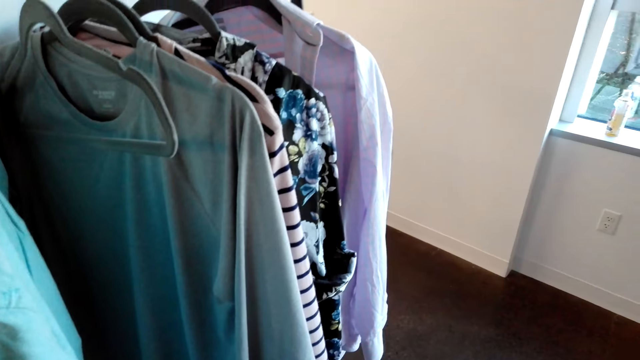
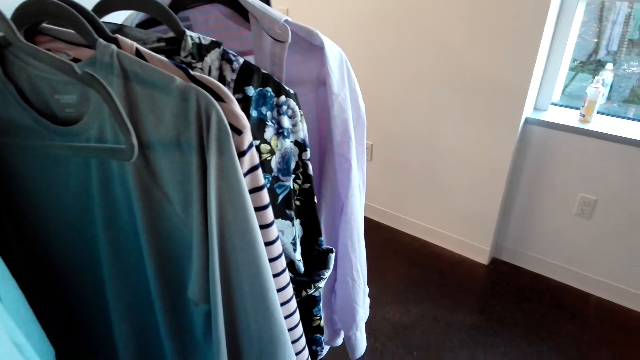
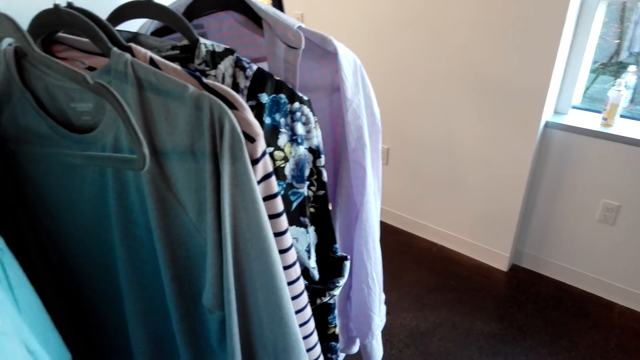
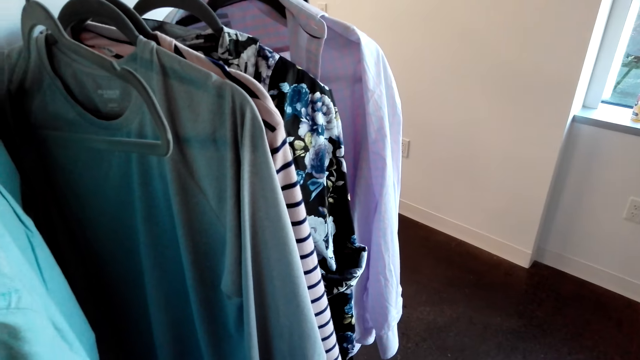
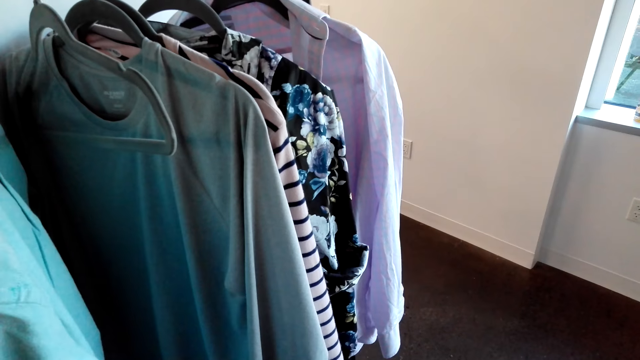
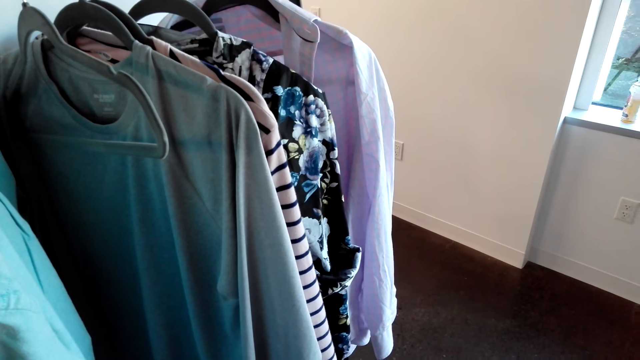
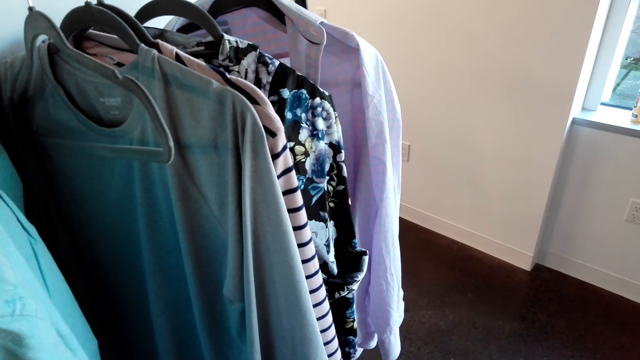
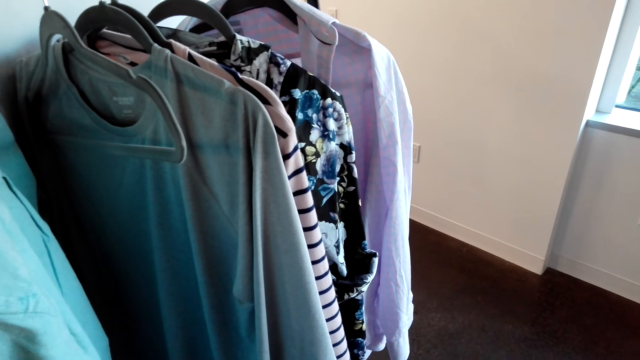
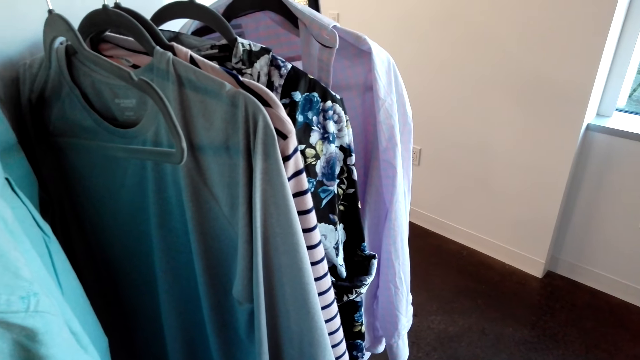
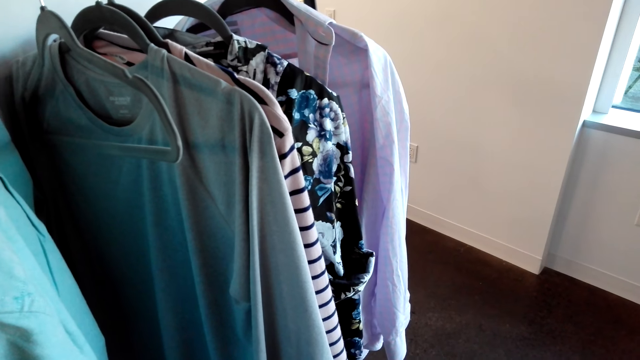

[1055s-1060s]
The camera wearer looks around.

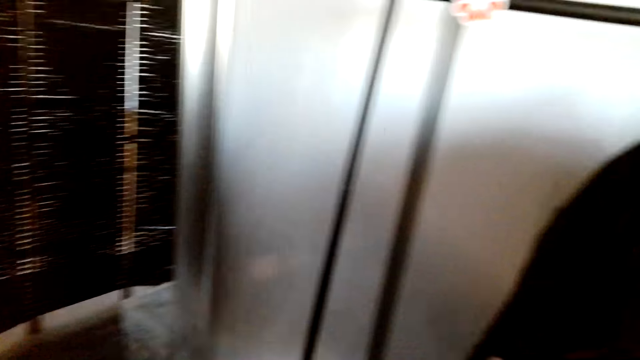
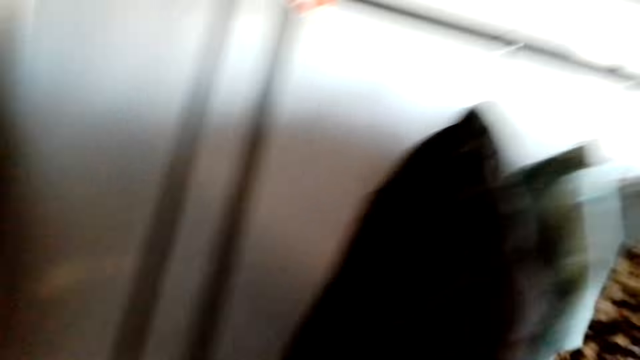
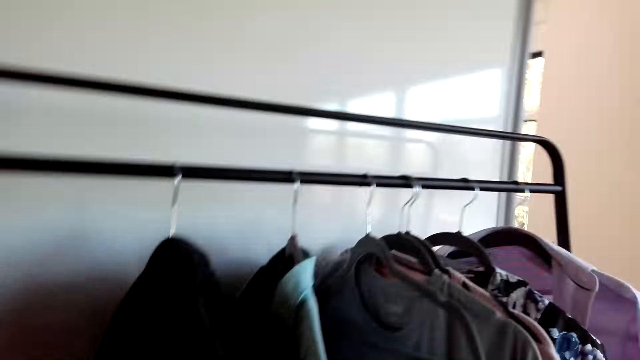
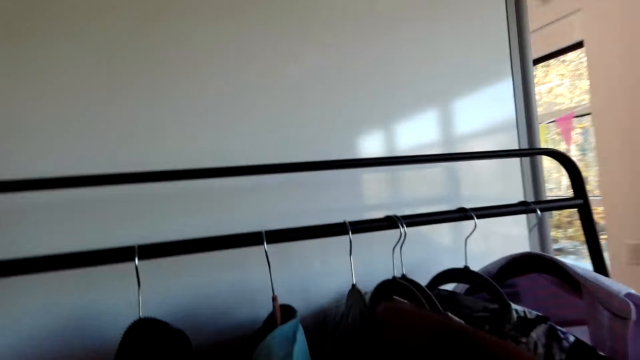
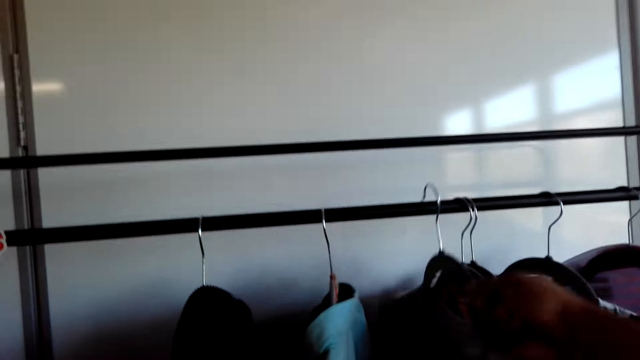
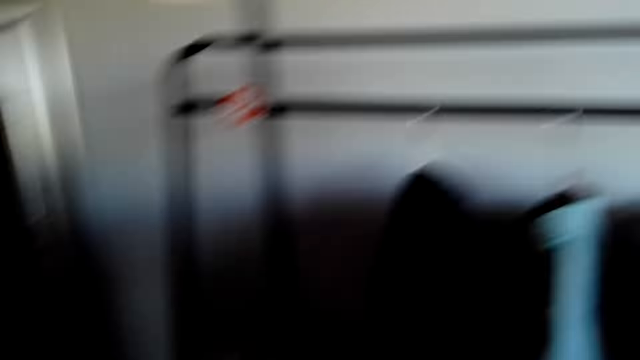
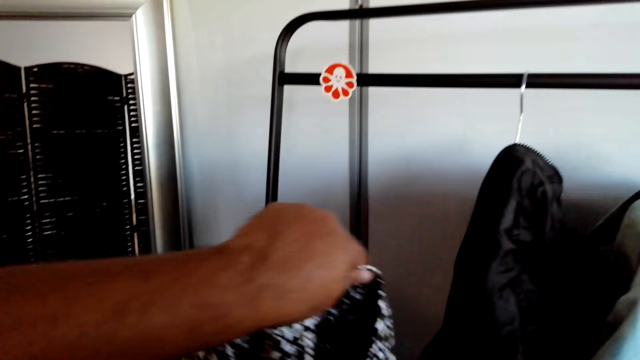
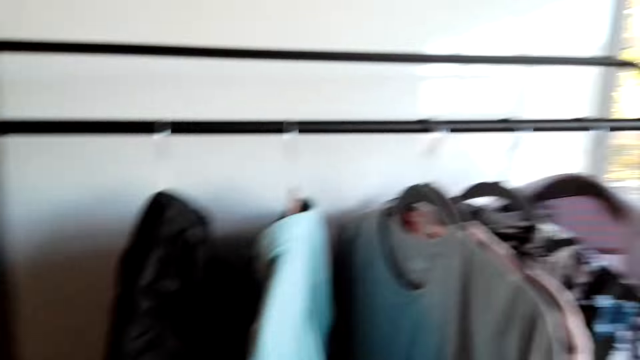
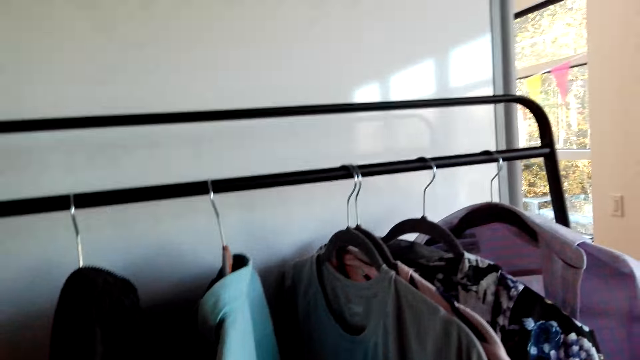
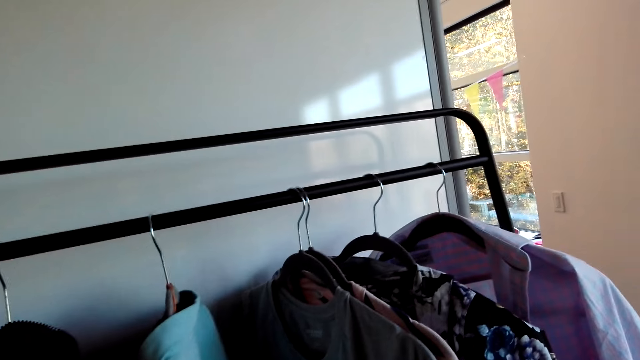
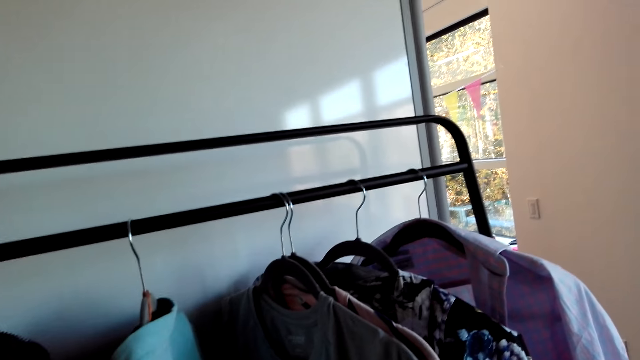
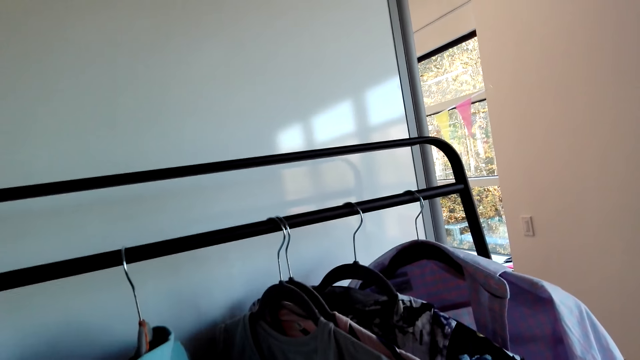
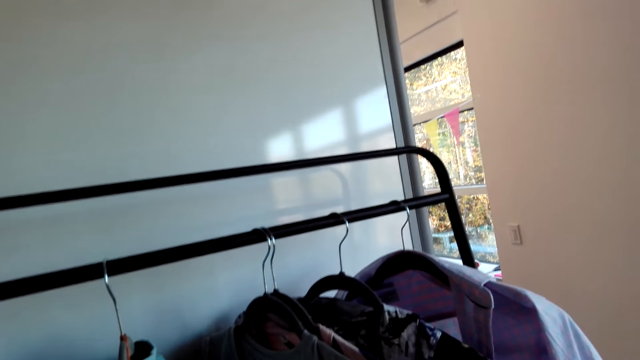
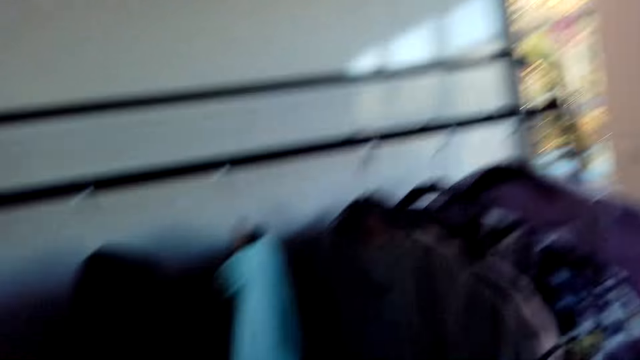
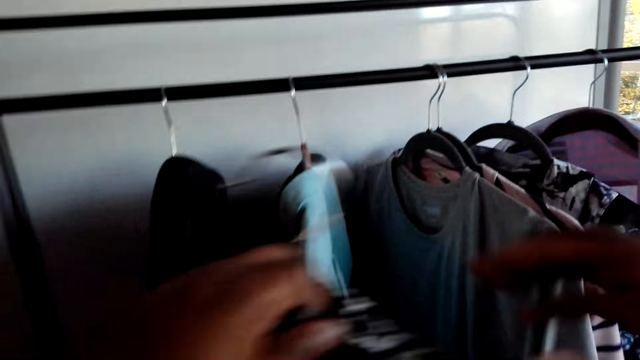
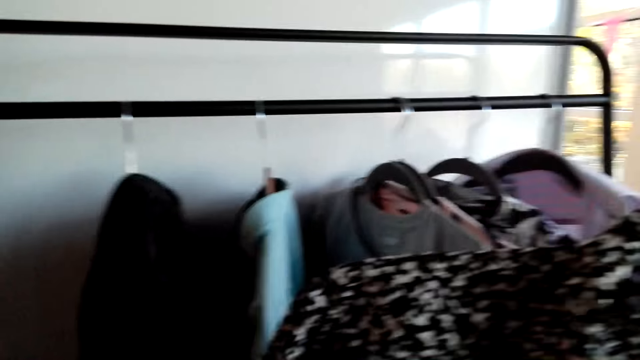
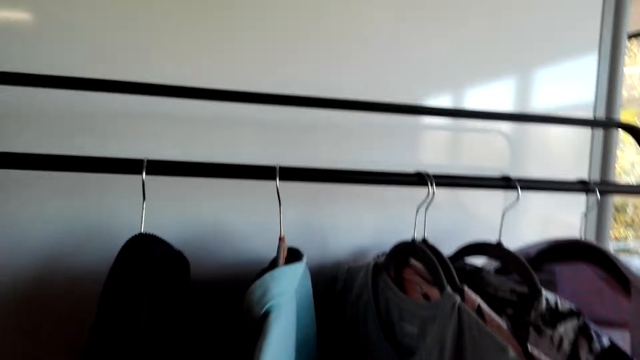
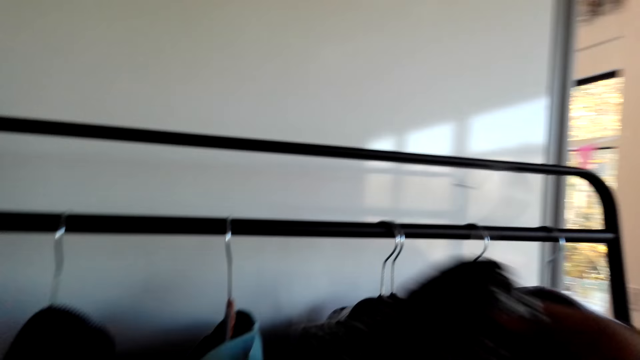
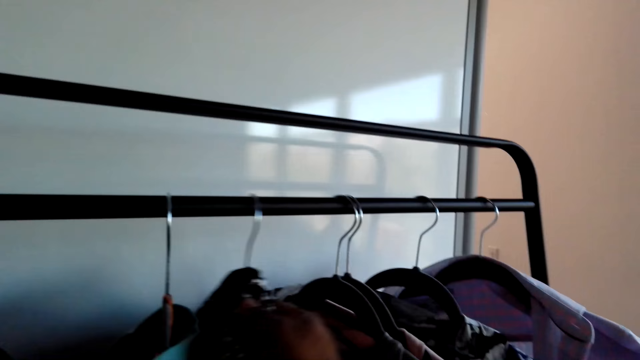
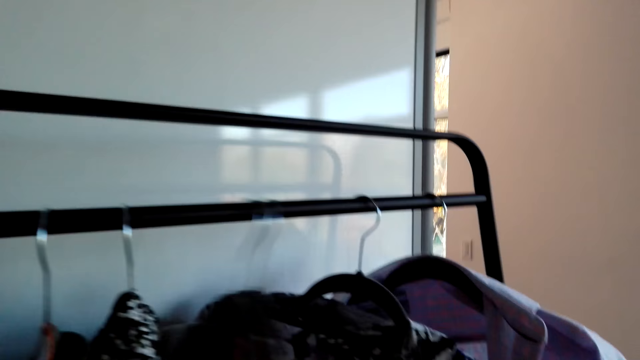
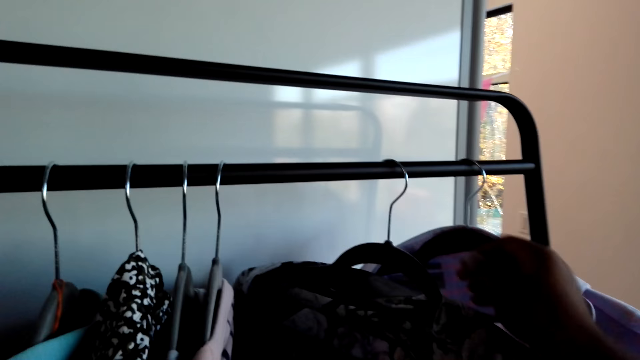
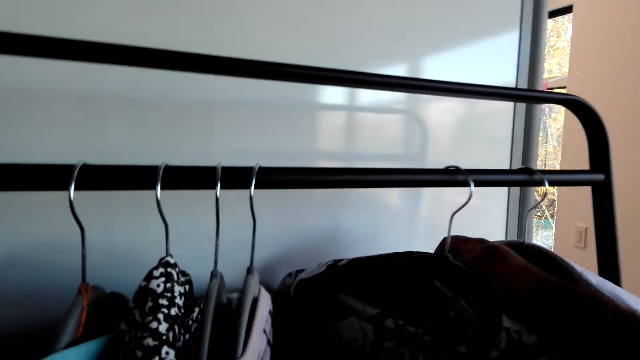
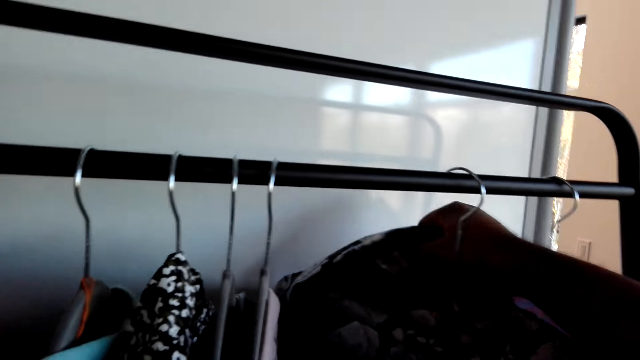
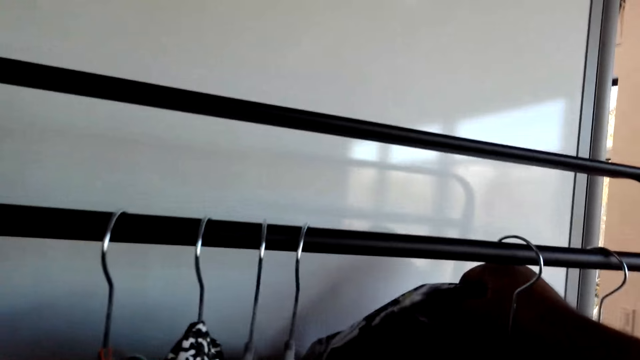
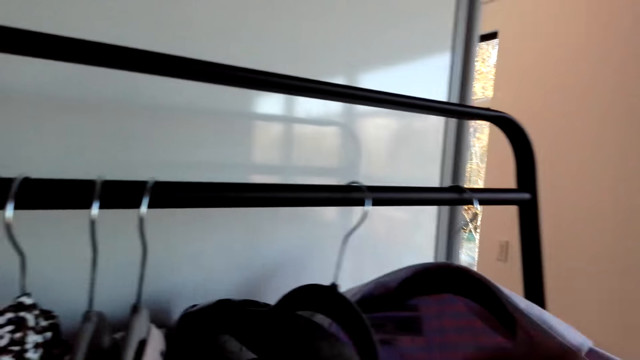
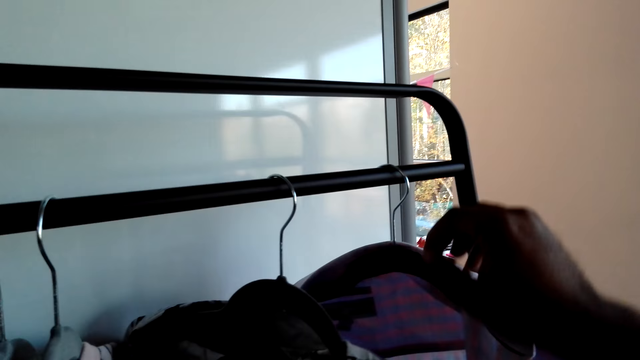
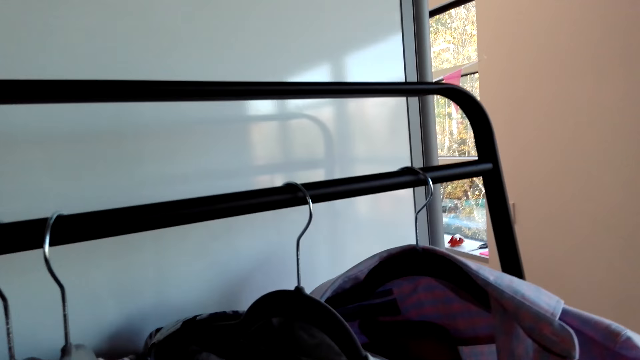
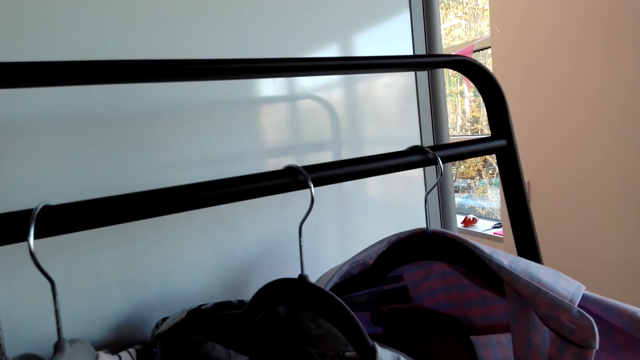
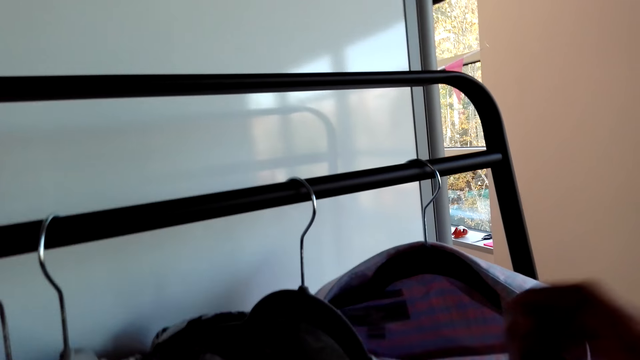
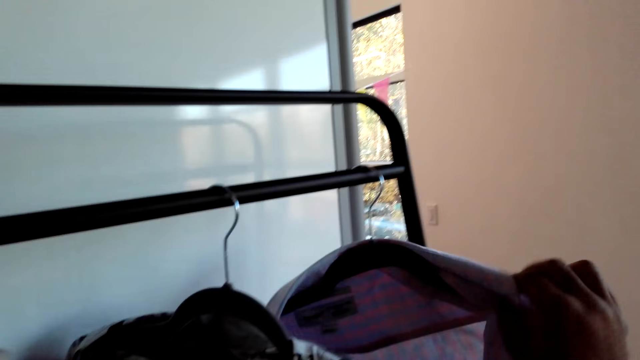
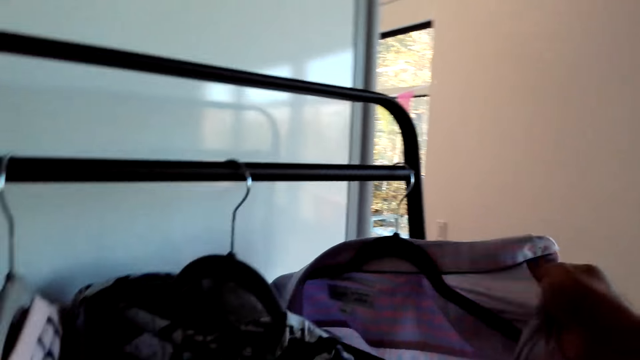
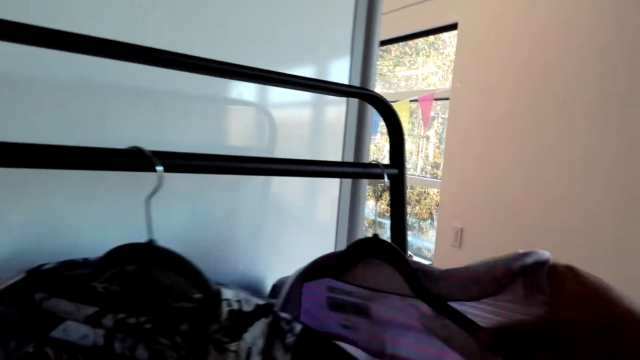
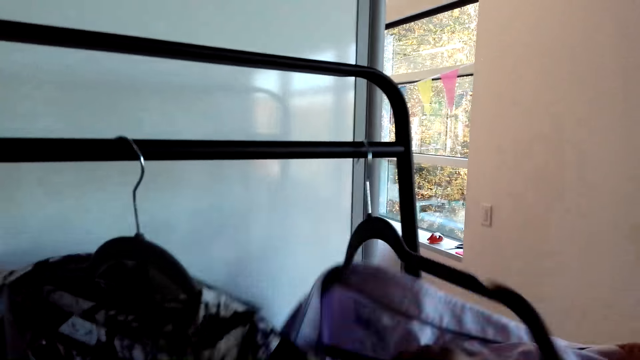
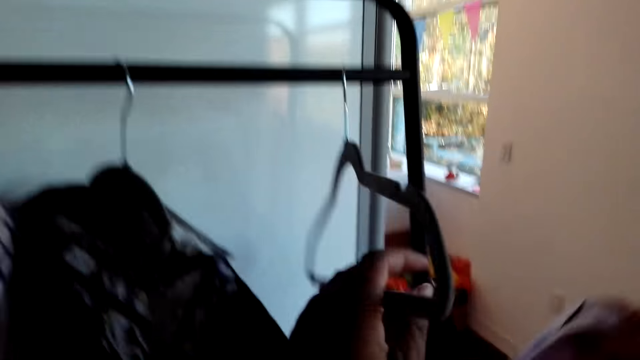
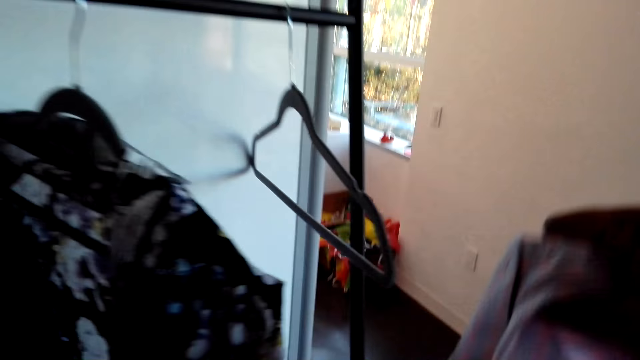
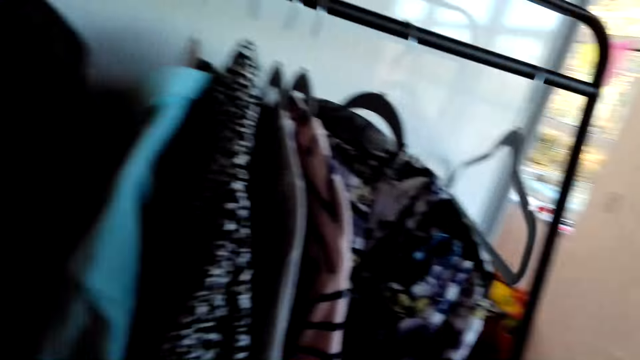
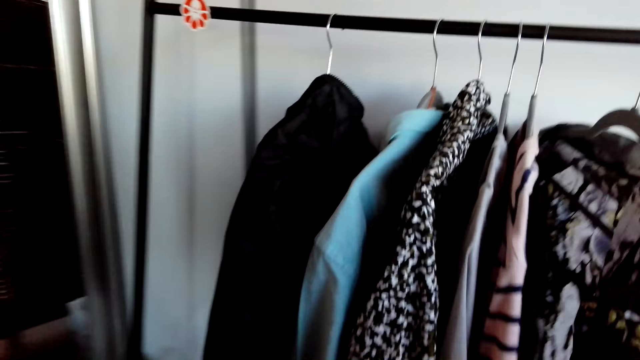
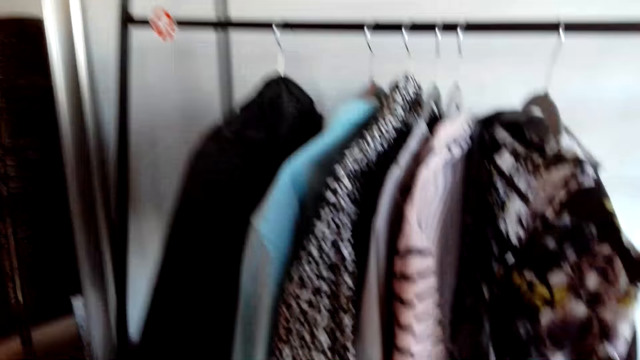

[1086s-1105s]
The camera wearer takes a hanger. They unhang the cloth. They put the shirt on the hanger. They look around. They put the hanger on the hanging line. They push the hanger on the hanging line. They adjust the clothes. They remove the shirt from the hanger.
